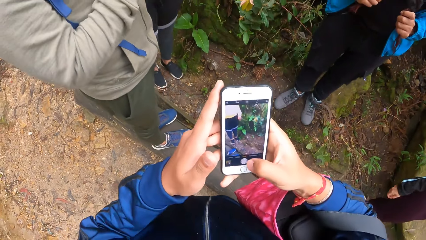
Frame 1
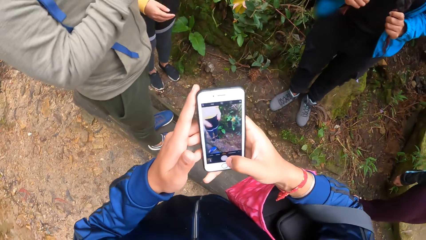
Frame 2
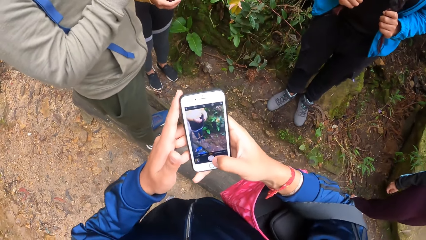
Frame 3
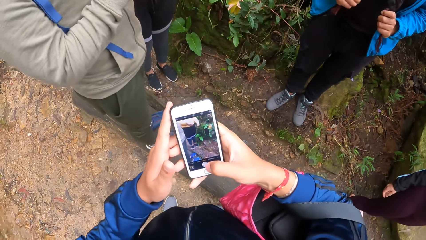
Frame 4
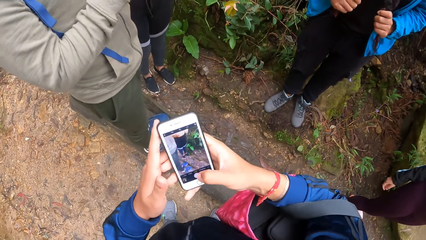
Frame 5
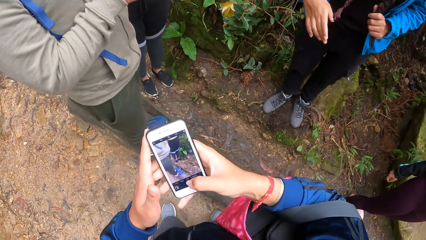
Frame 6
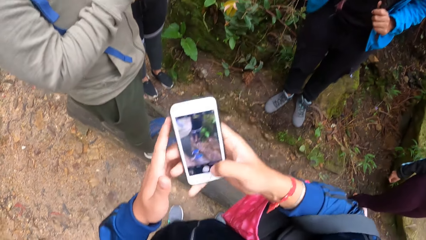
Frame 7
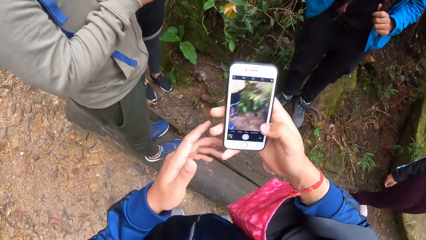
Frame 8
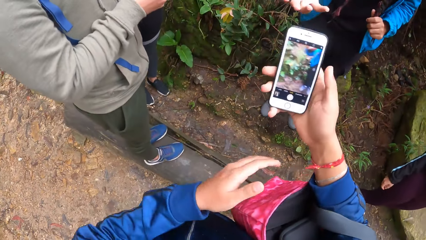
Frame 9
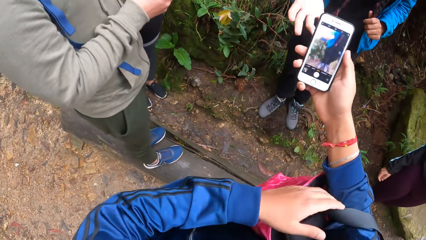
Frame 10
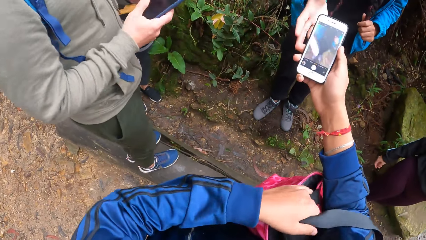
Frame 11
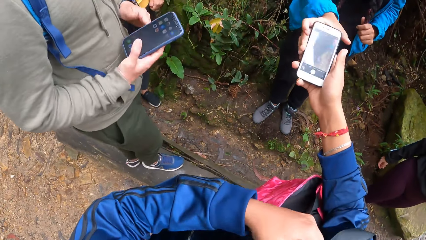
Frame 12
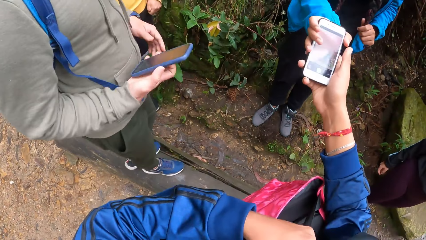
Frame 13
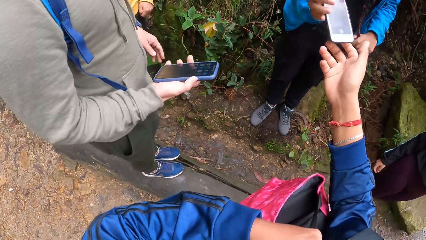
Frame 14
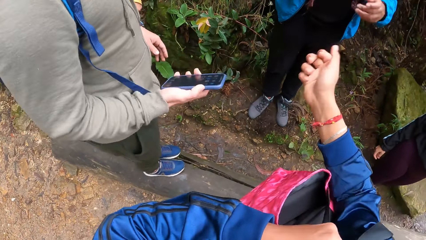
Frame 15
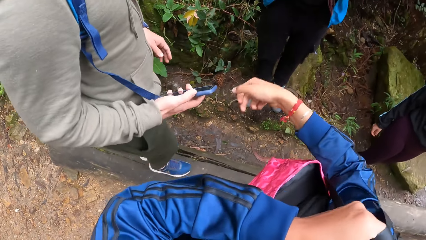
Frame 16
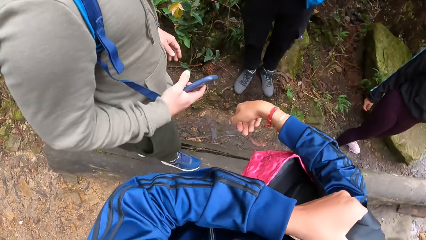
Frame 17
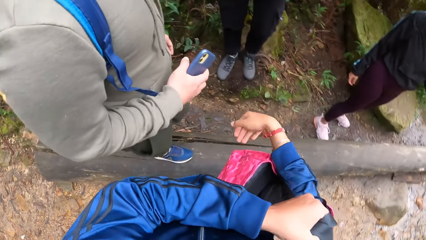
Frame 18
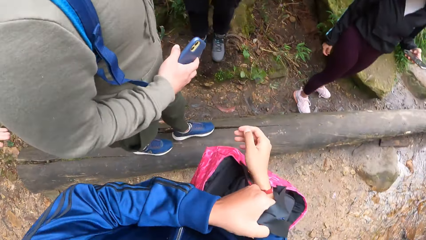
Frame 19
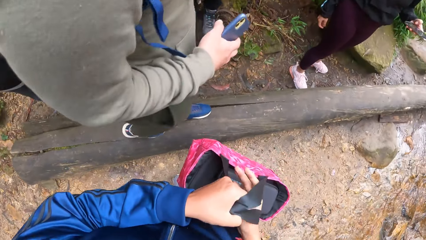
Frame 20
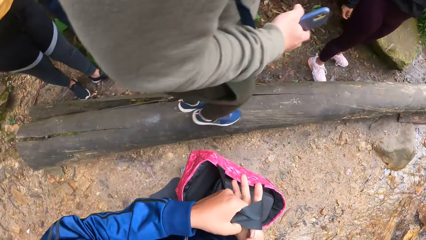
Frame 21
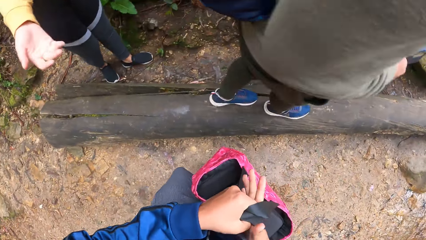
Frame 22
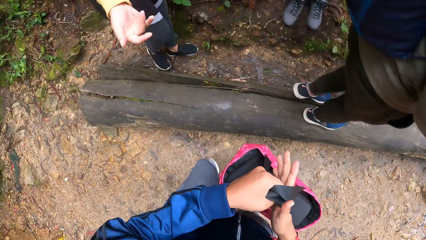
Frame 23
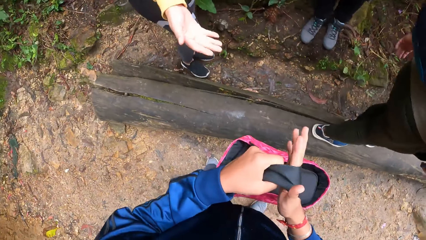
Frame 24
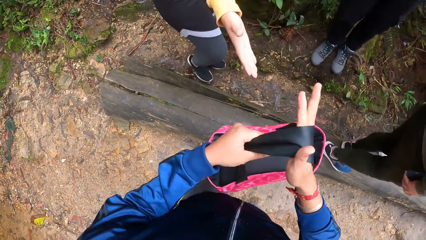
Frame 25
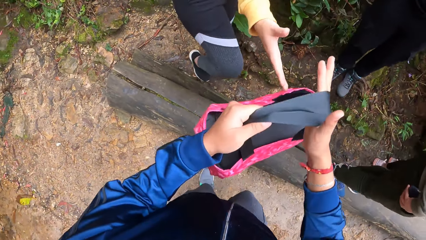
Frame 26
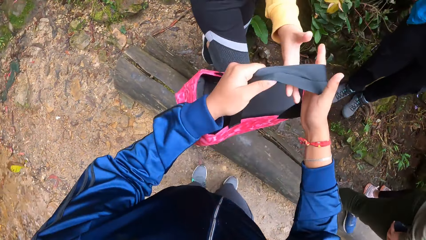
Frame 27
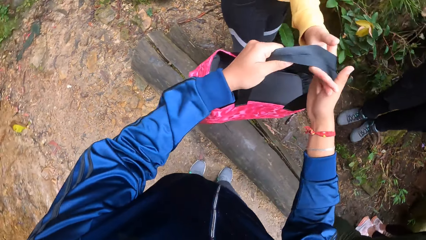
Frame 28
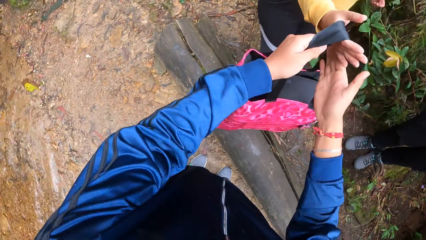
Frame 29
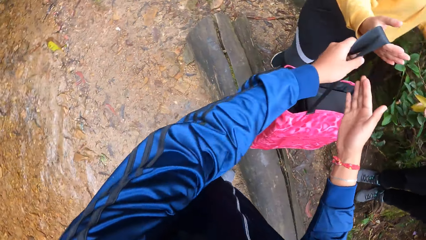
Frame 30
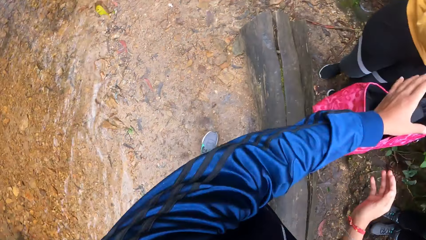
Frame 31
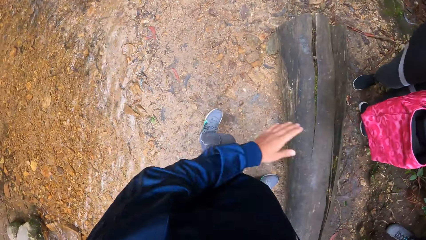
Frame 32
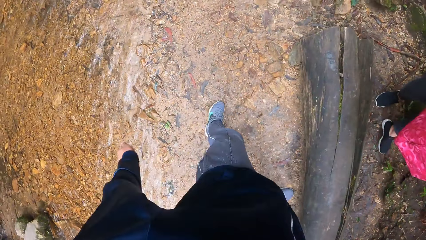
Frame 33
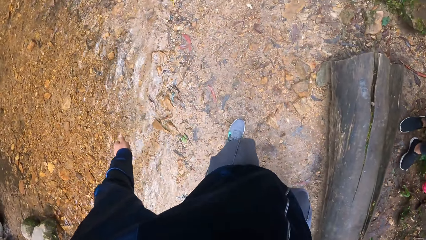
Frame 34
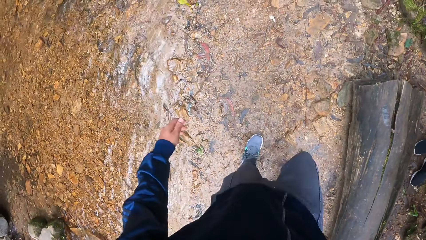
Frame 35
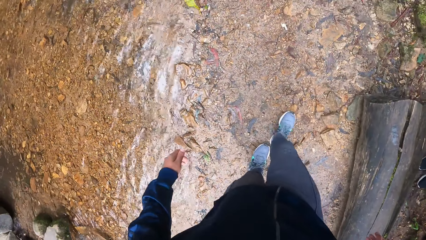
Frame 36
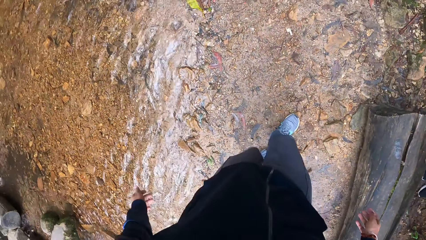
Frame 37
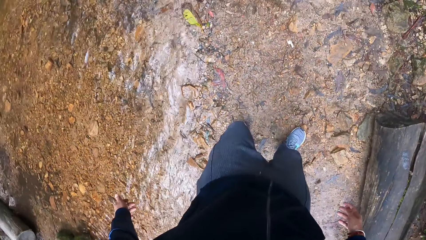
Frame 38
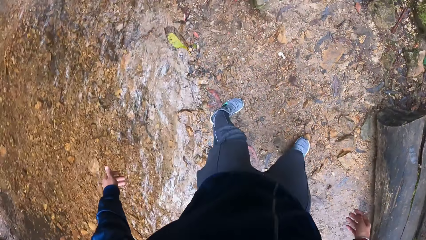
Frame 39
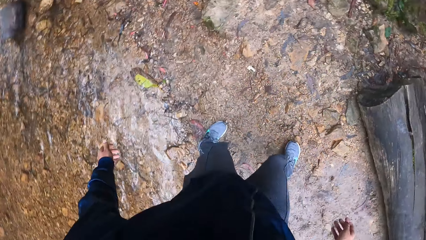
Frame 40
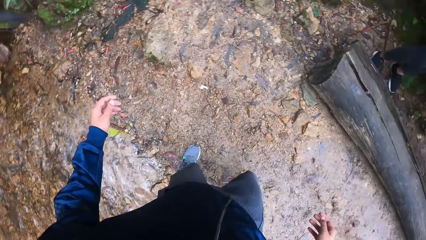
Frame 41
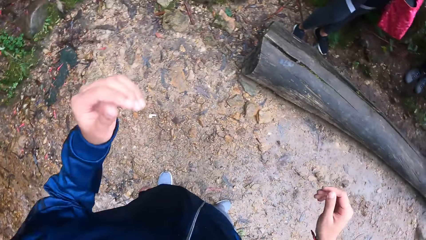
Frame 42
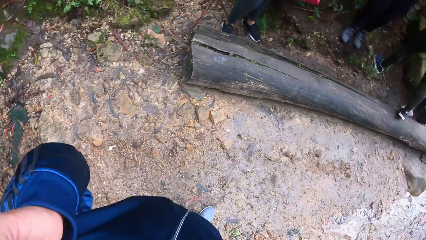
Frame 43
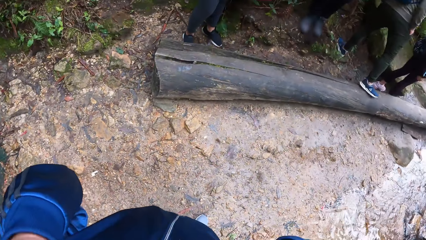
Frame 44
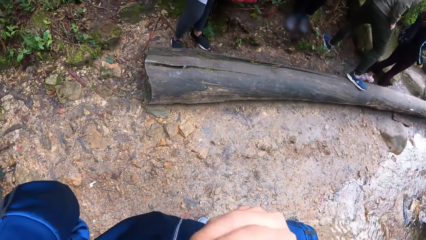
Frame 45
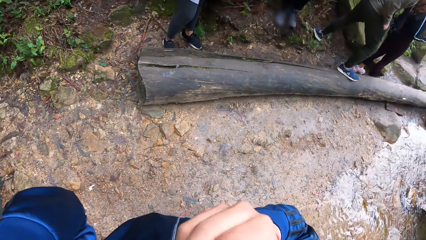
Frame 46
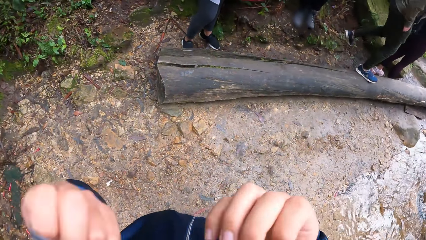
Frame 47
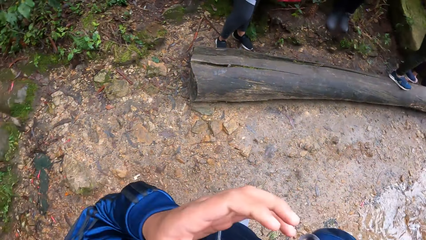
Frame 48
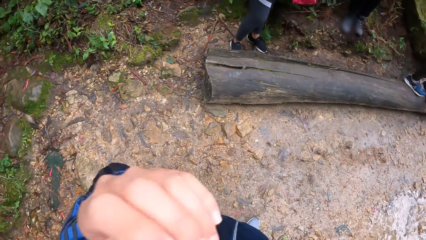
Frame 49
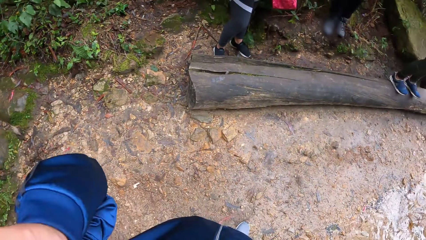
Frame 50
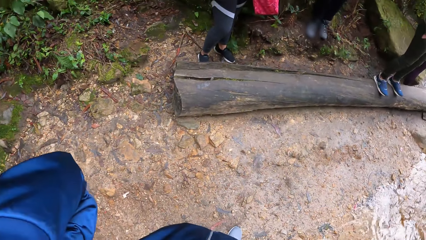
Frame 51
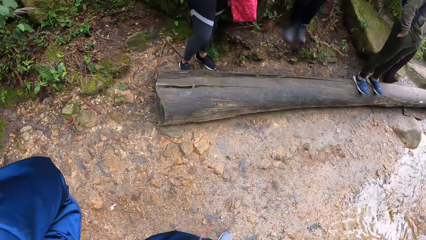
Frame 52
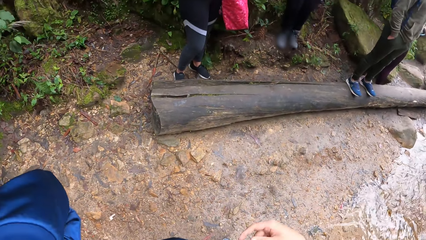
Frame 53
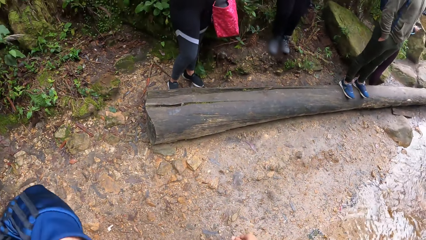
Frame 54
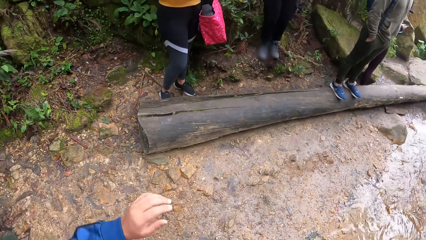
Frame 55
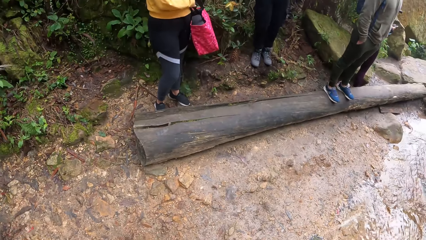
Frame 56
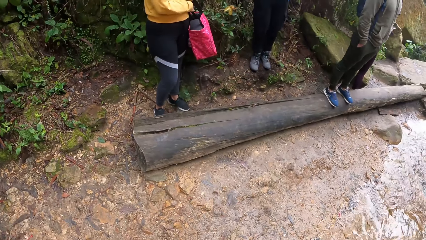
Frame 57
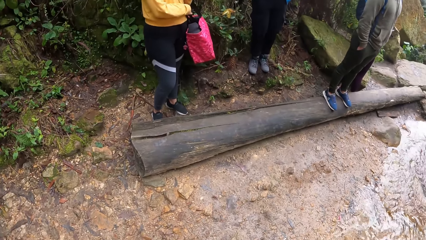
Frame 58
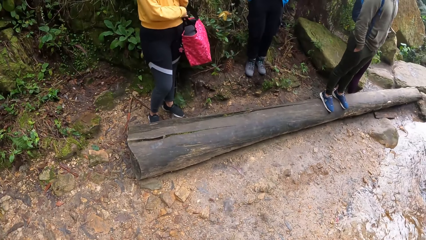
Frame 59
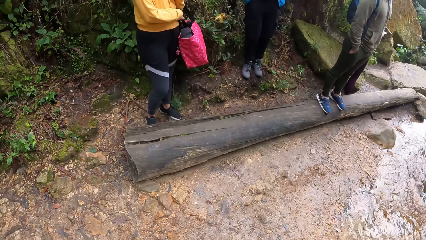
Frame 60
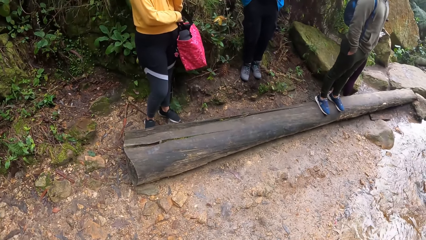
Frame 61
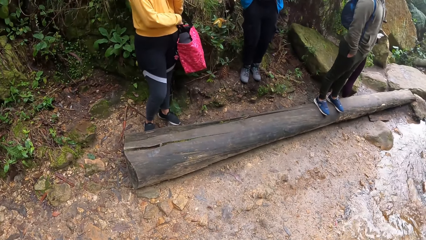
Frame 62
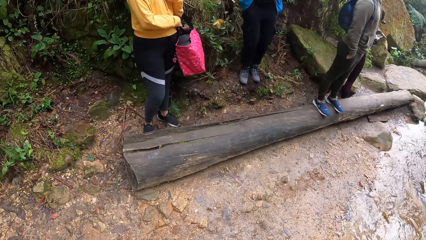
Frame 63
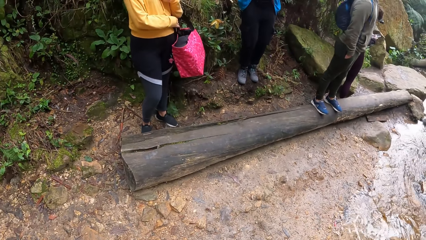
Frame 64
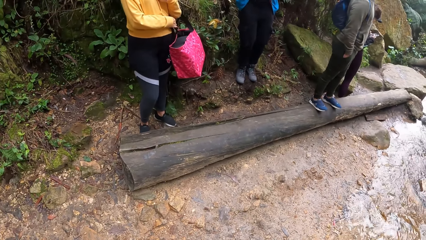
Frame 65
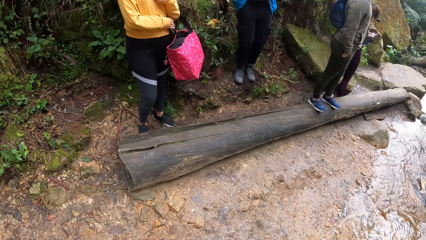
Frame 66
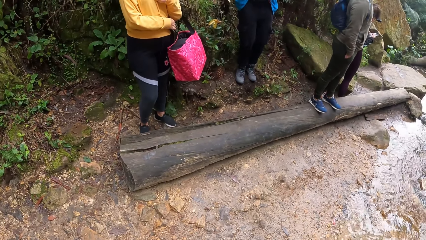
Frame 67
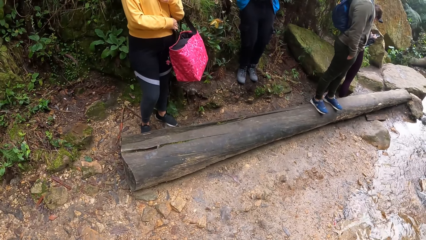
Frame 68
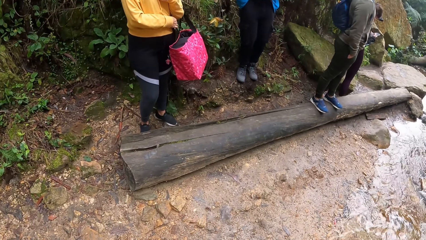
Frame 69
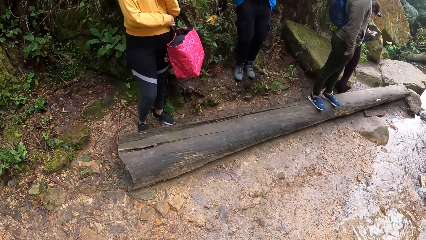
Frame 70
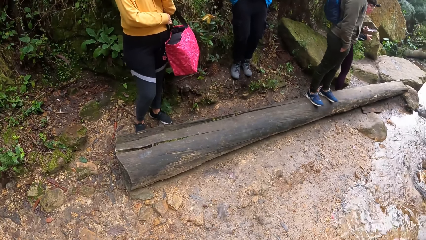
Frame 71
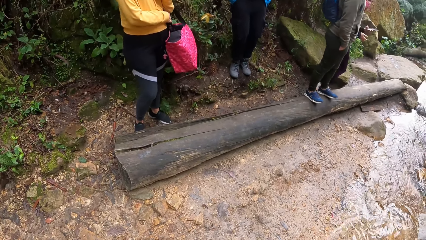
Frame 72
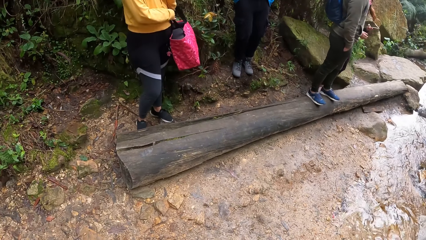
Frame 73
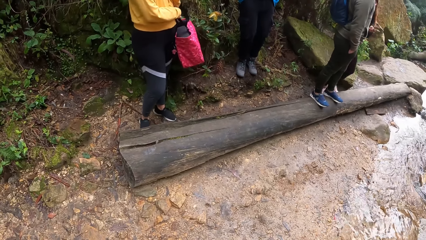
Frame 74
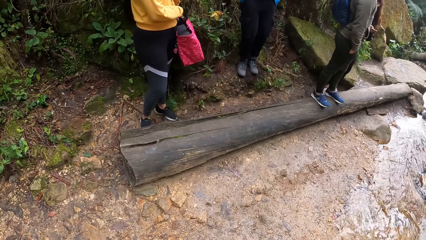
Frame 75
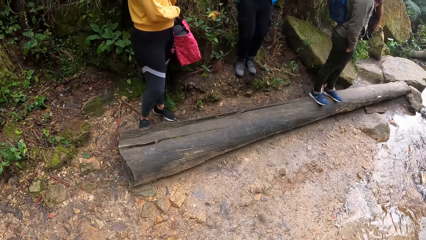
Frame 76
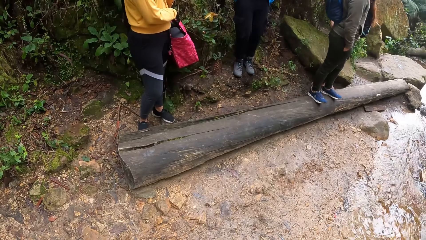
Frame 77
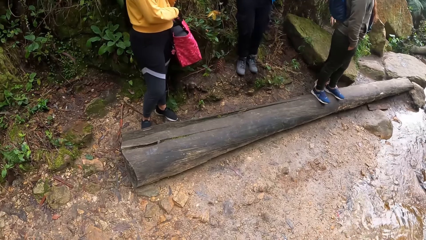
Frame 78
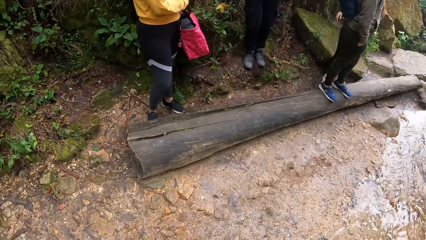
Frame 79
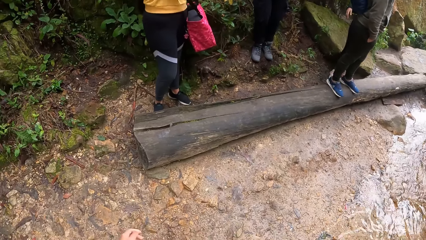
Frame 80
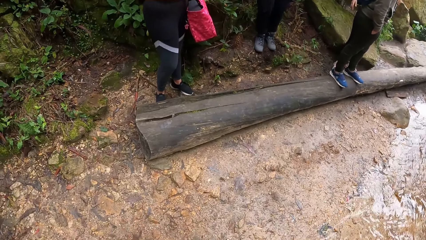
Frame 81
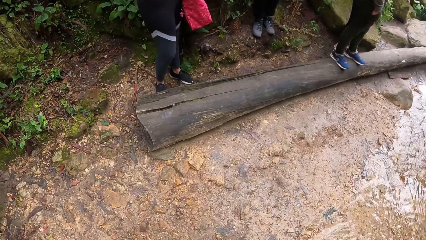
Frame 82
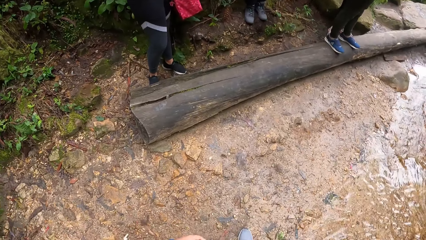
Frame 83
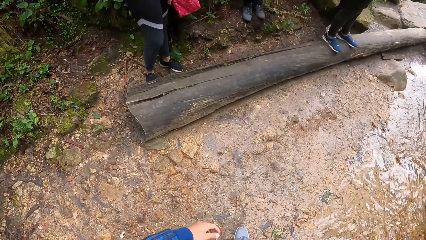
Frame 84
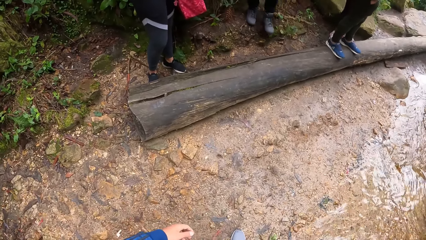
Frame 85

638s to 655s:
The camera wearer scrolls the phone. He passes the phone to a woman with his right hand. A man walks. The camera wearer passes a bag to another woman. He steps forward. He raises both his hands to his face. He removes a face mask from his face with both hands. He holds the mask.
